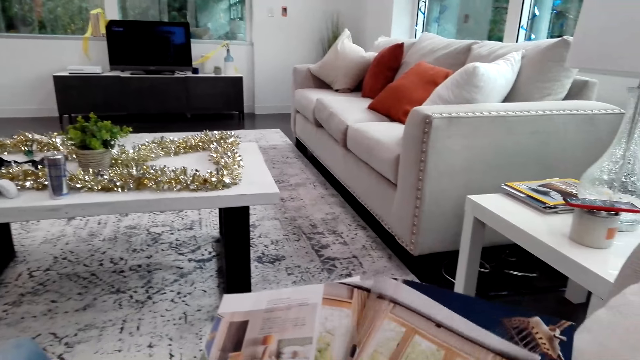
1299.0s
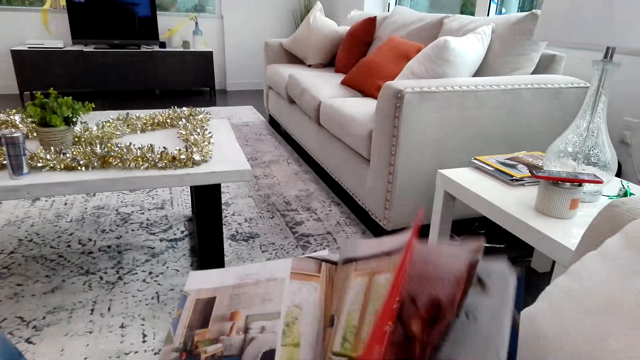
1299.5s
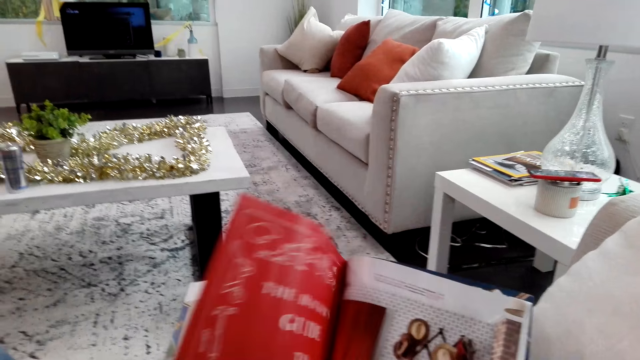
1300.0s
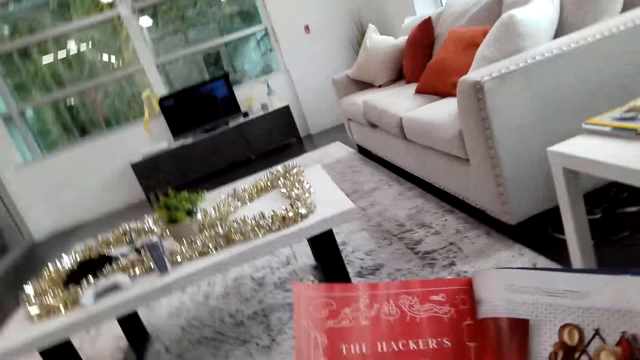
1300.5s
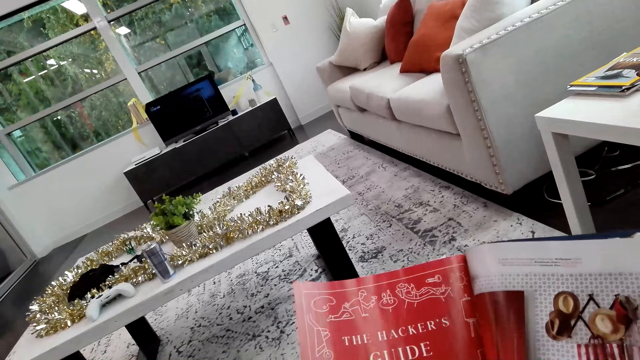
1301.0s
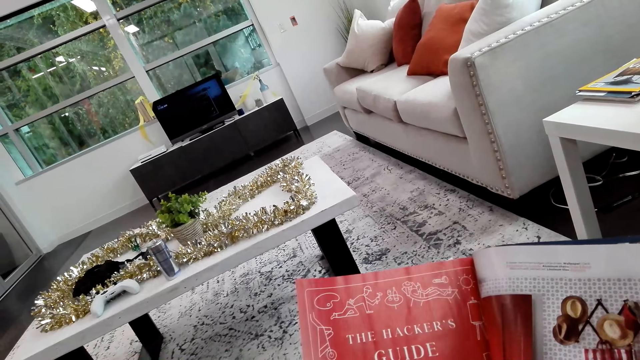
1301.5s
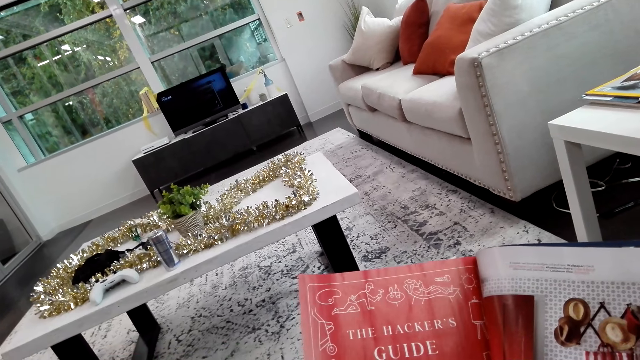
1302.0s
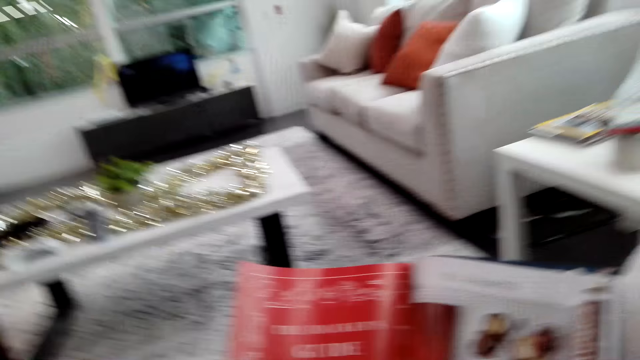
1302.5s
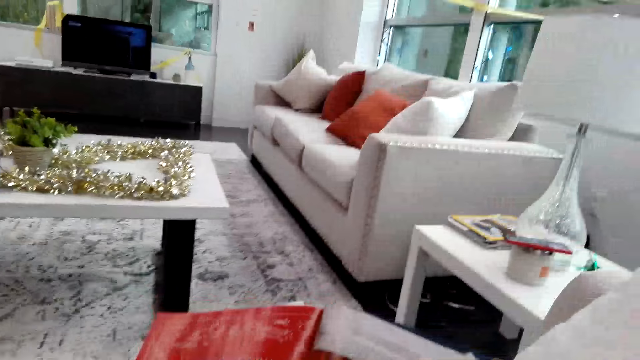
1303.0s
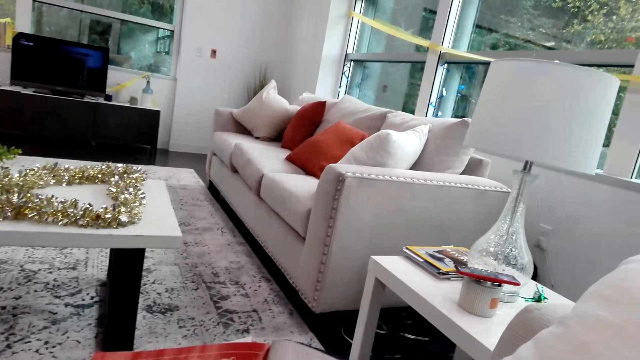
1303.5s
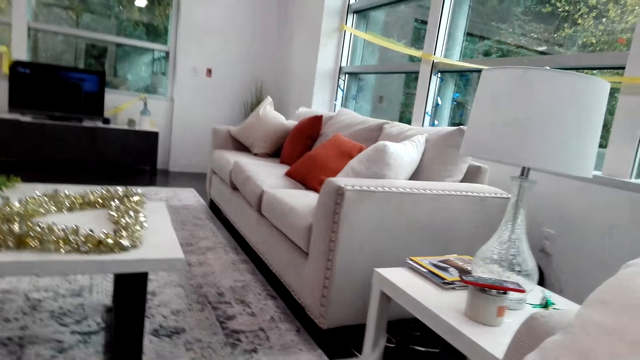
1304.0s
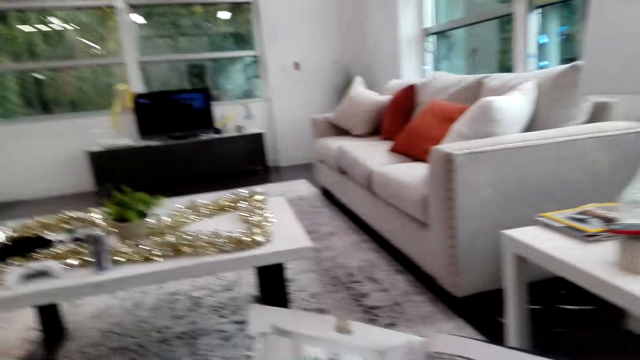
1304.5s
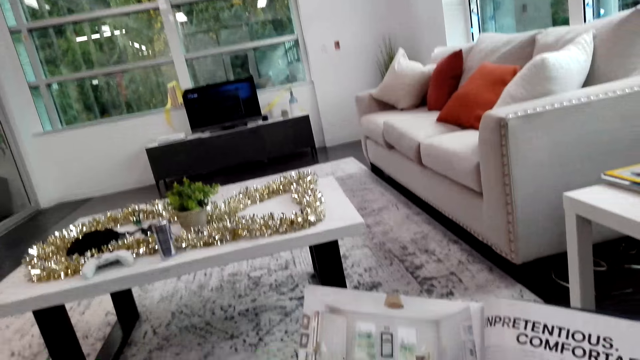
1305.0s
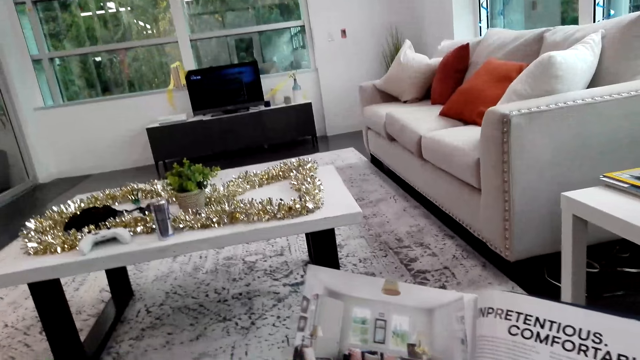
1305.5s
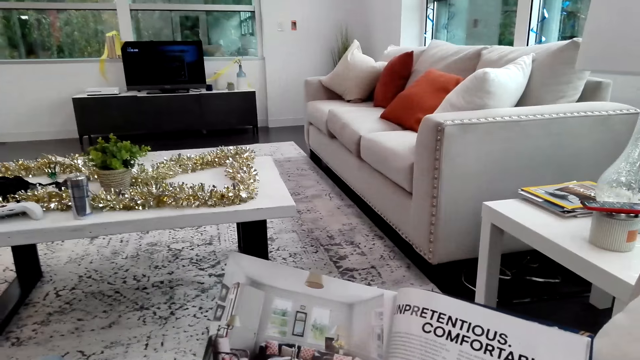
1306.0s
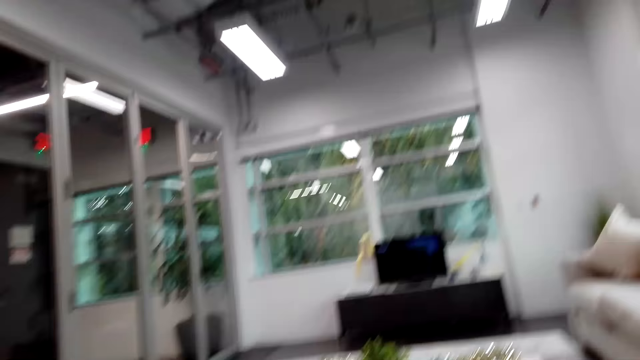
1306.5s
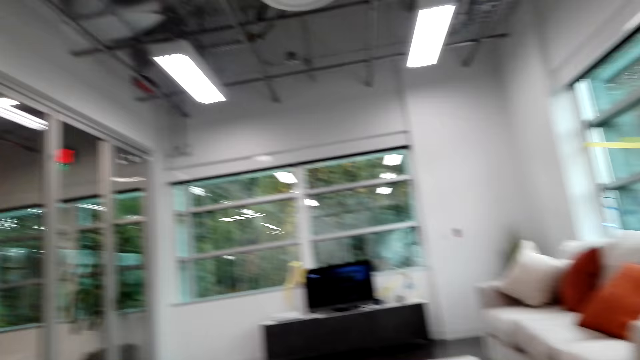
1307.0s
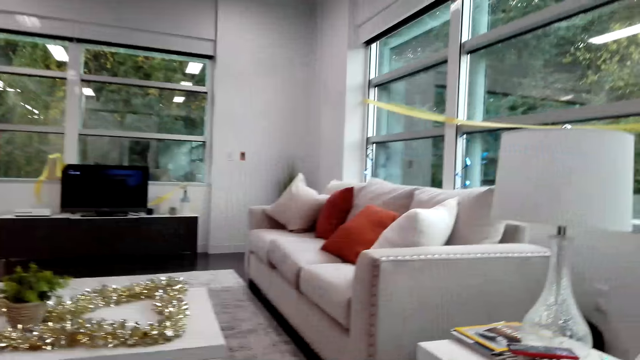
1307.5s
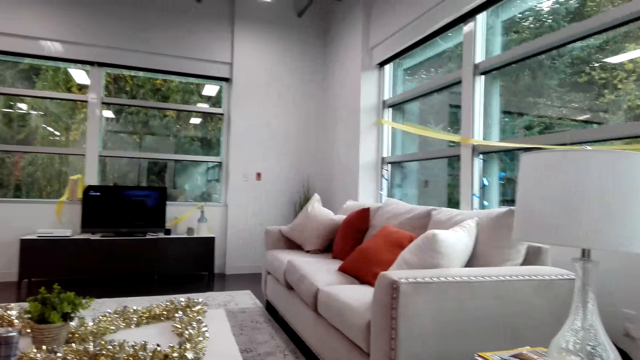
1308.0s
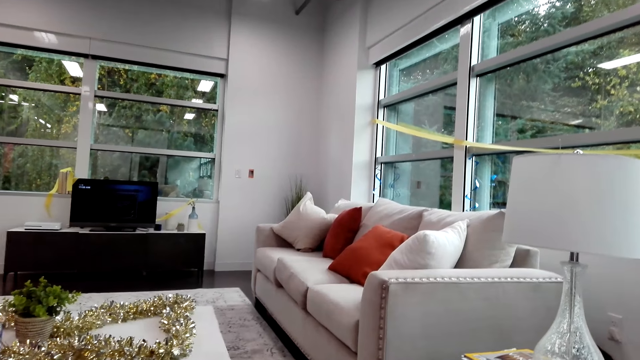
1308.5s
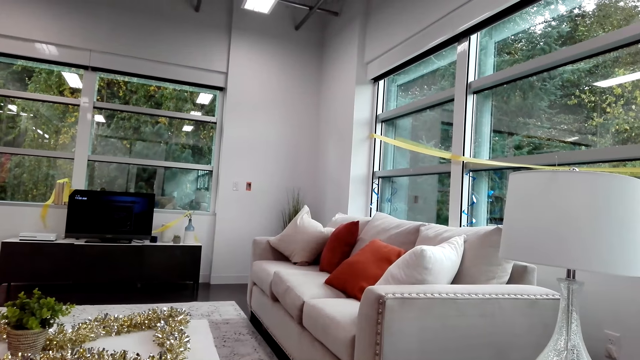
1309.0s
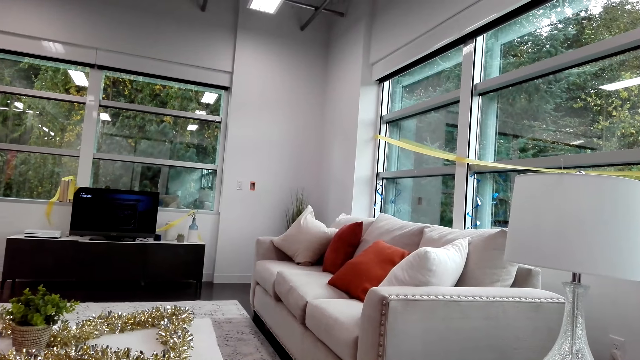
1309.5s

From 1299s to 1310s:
The camera wearer opens the magazine pages. They stare around the house.

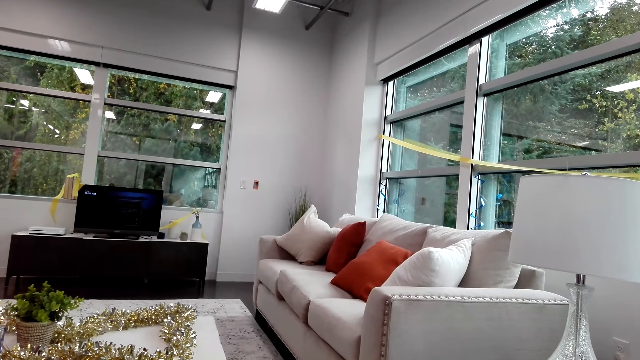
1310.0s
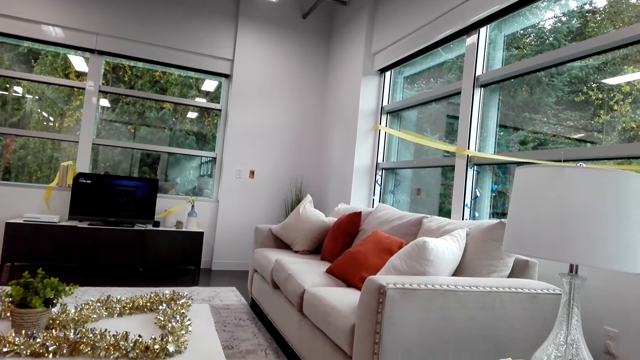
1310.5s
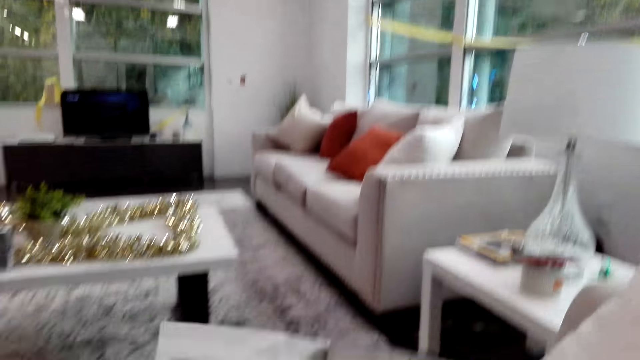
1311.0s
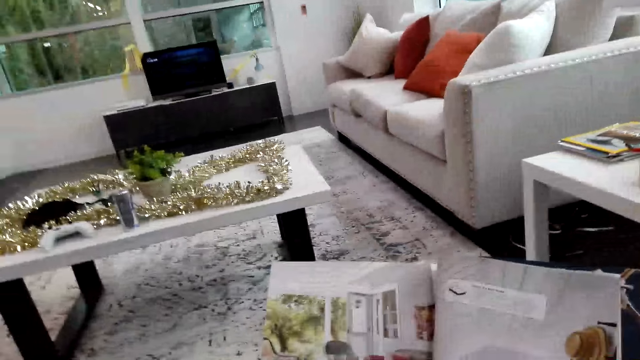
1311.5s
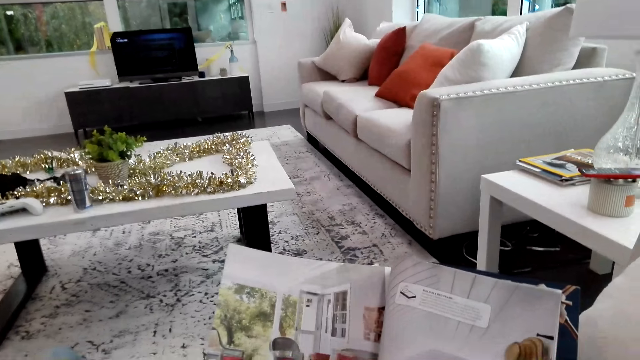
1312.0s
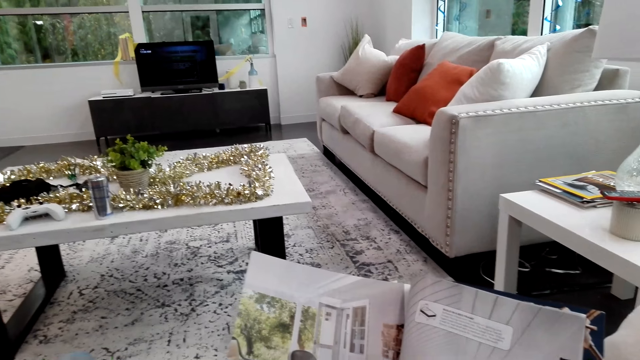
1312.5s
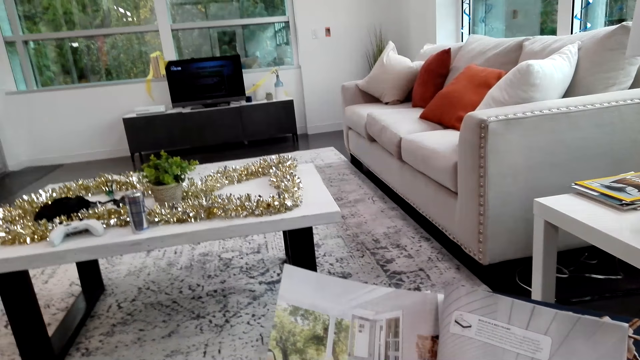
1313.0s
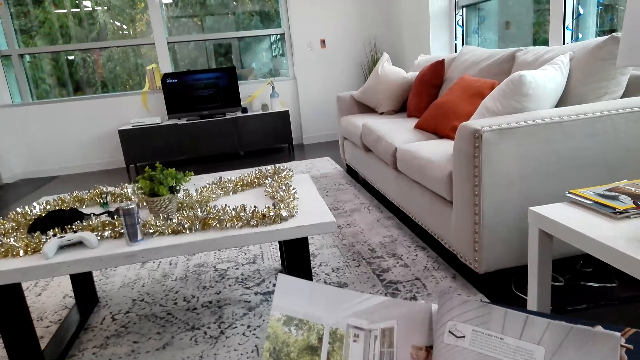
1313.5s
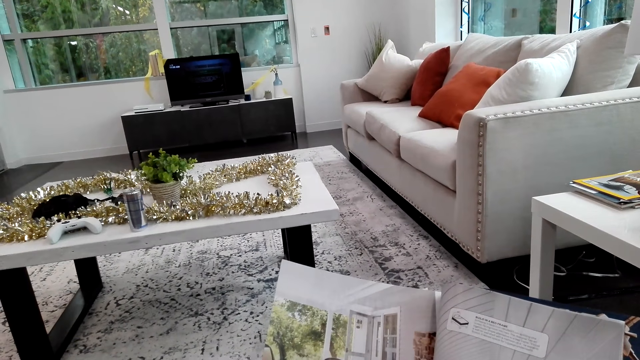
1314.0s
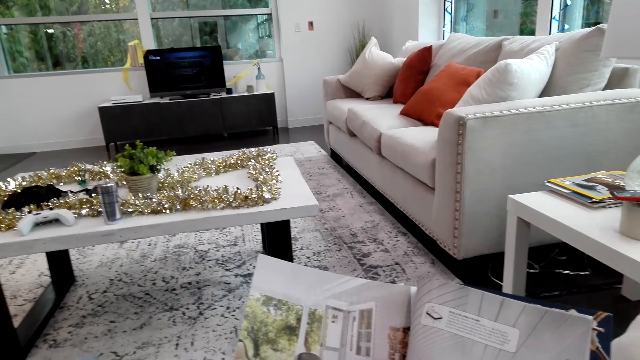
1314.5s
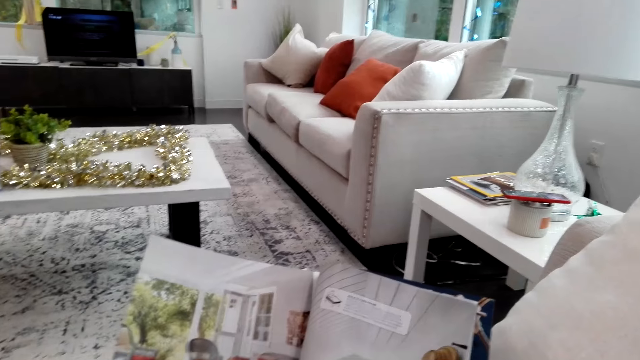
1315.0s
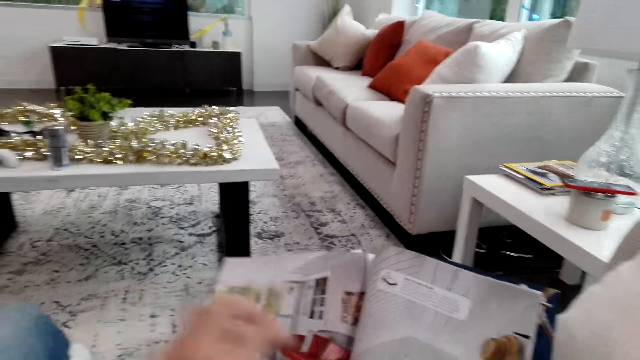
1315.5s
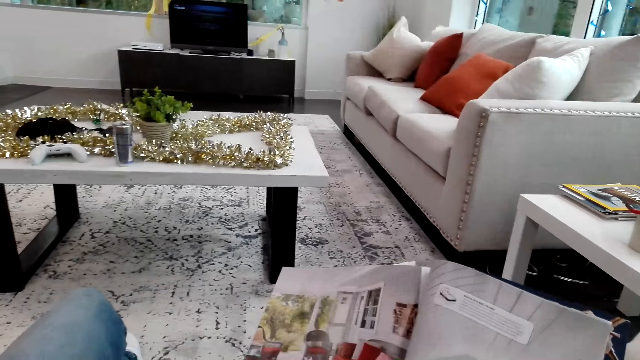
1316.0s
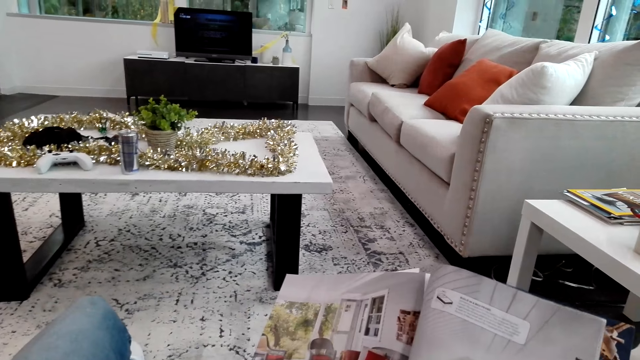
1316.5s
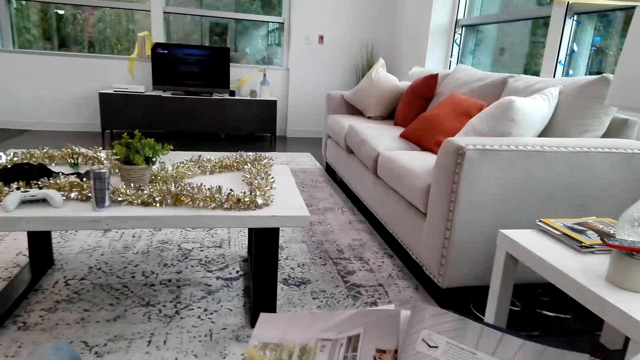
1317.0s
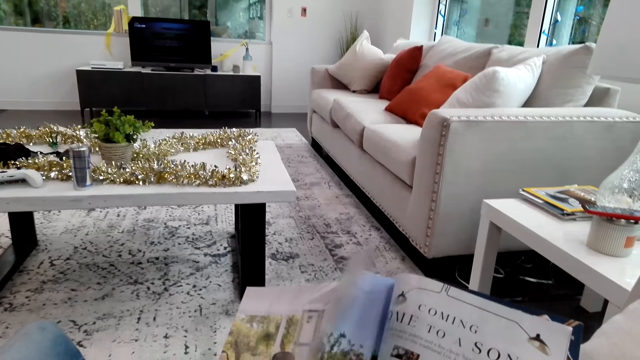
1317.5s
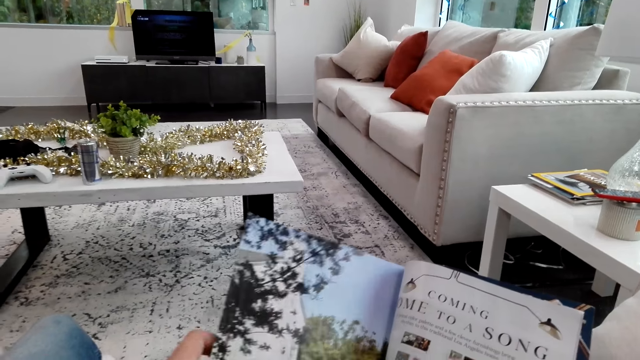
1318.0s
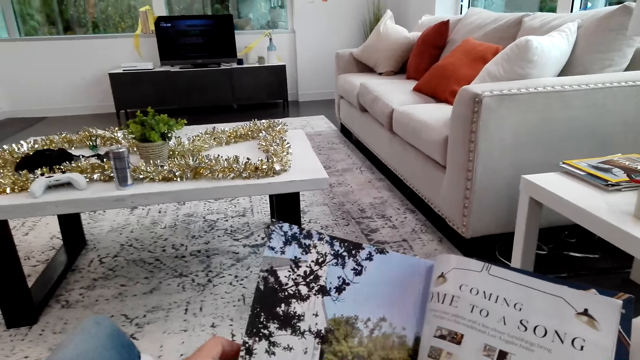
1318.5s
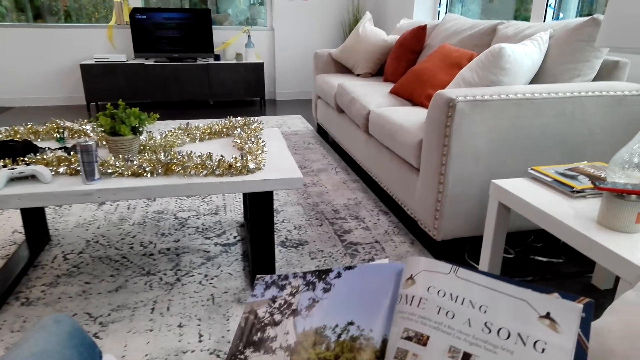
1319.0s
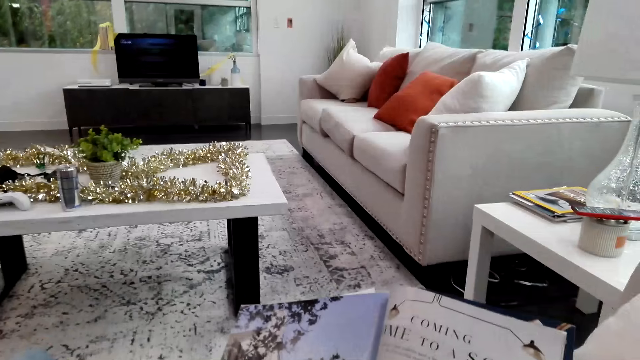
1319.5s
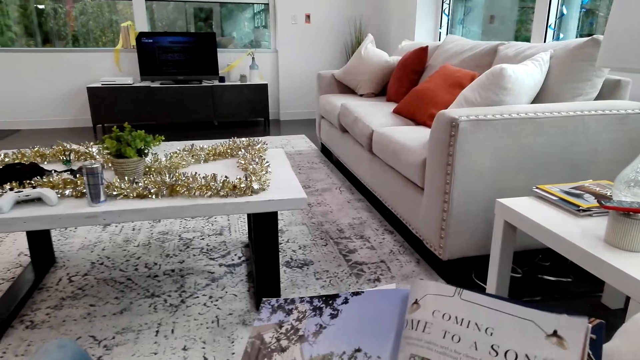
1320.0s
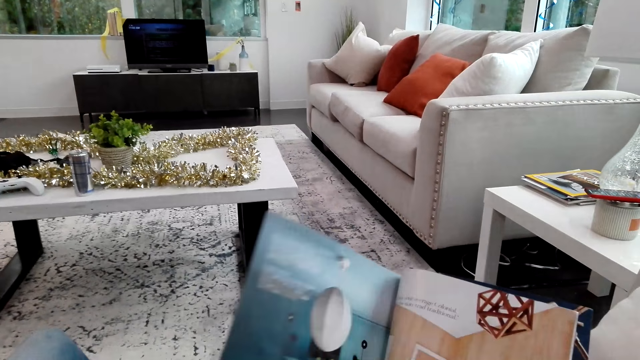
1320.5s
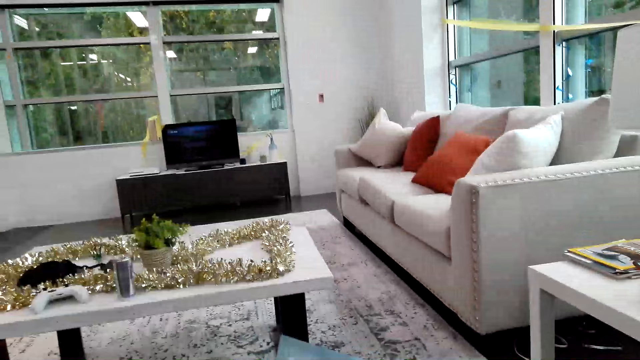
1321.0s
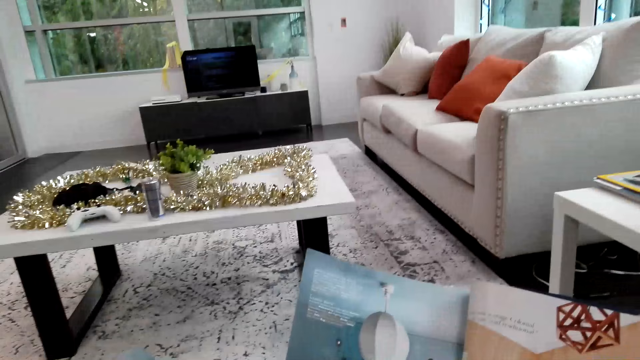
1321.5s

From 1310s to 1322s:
The camera wearer reads the magazine on the sofa. They open the magazine pages.
